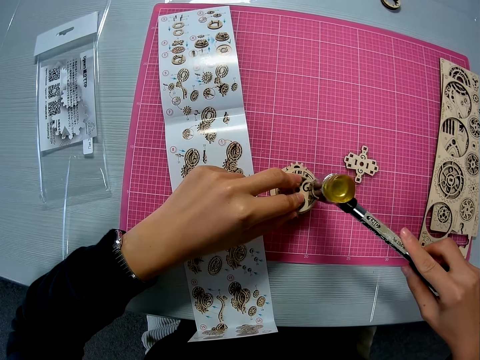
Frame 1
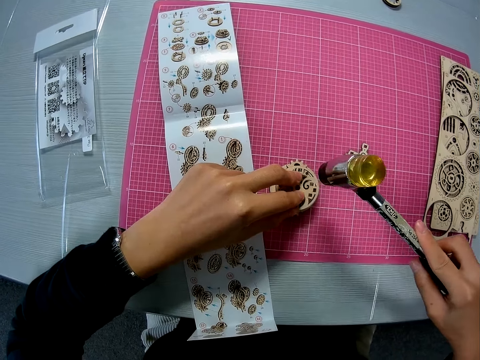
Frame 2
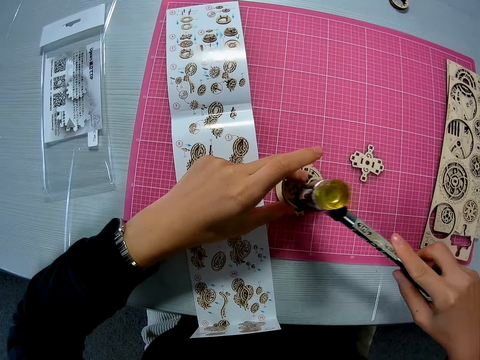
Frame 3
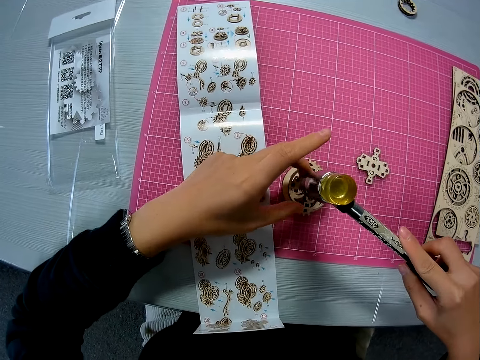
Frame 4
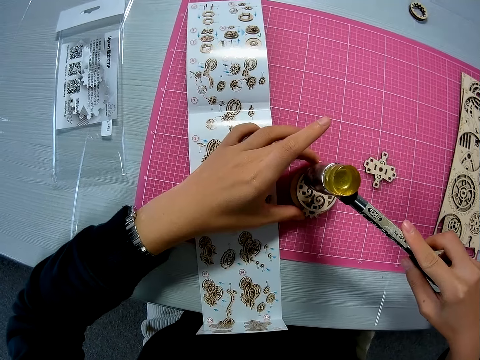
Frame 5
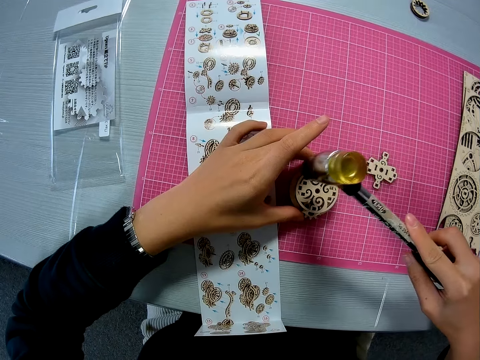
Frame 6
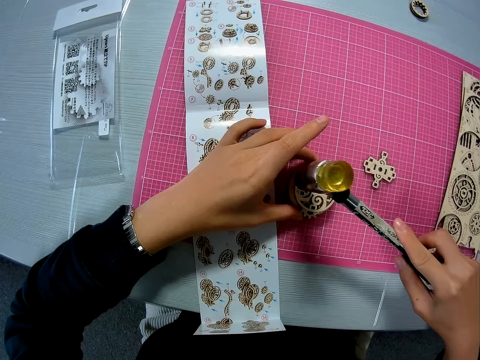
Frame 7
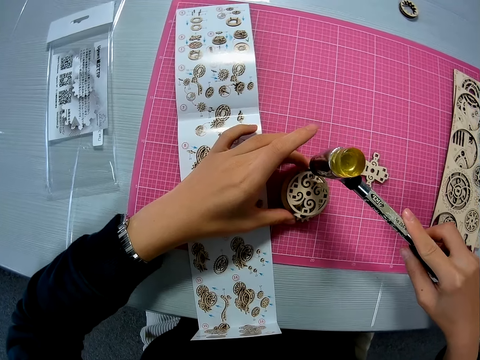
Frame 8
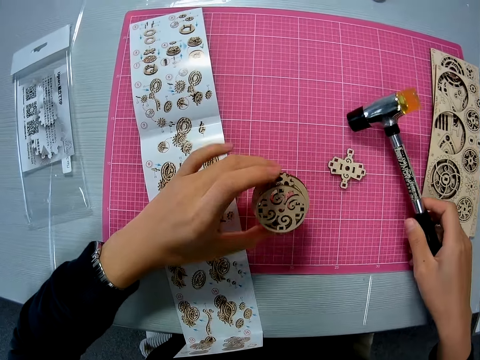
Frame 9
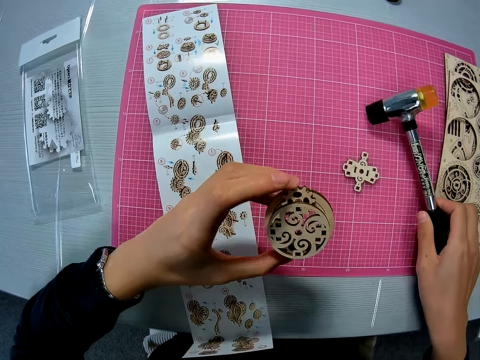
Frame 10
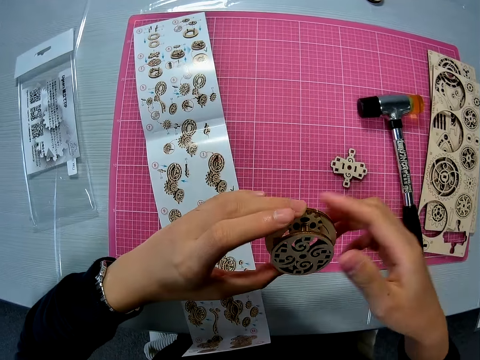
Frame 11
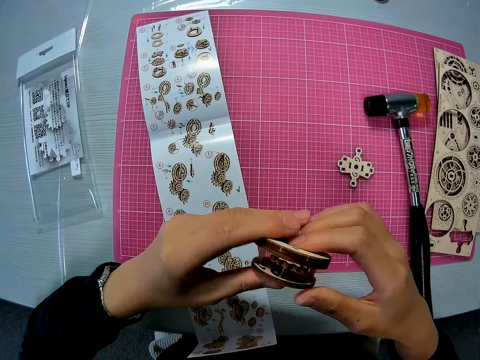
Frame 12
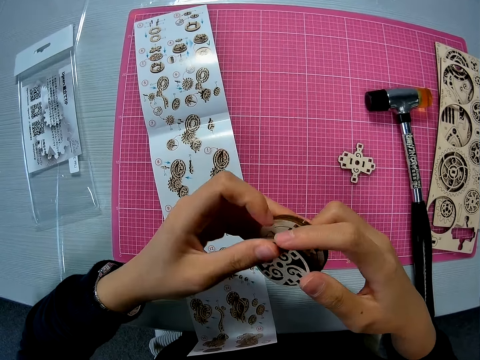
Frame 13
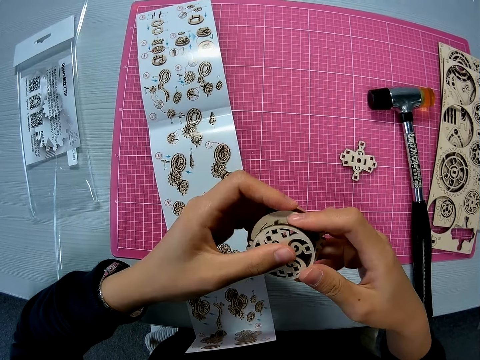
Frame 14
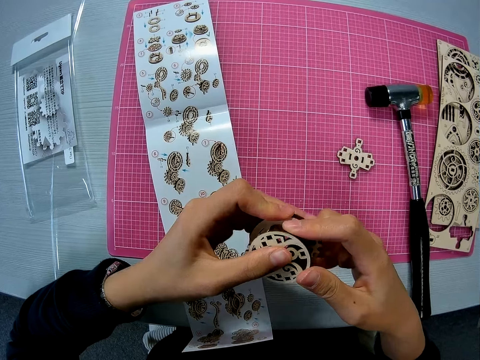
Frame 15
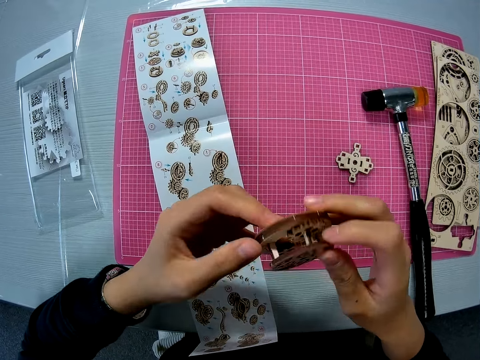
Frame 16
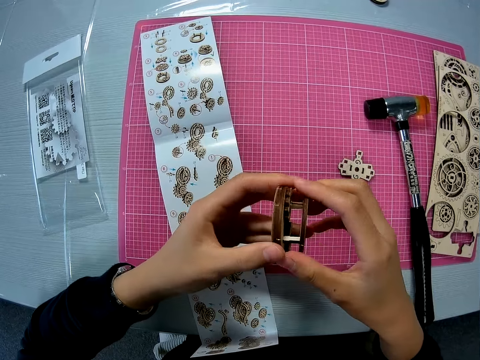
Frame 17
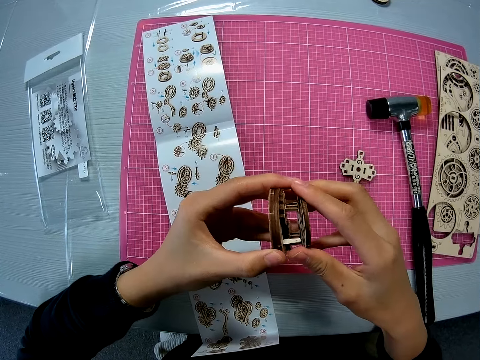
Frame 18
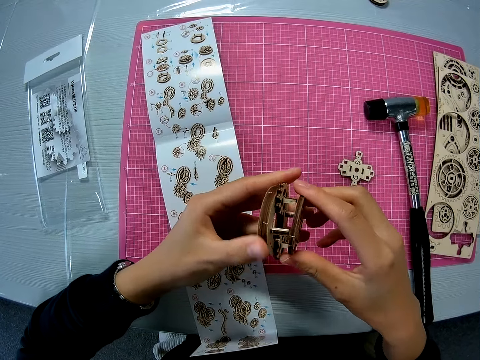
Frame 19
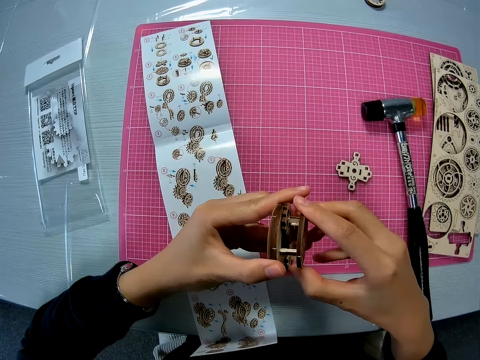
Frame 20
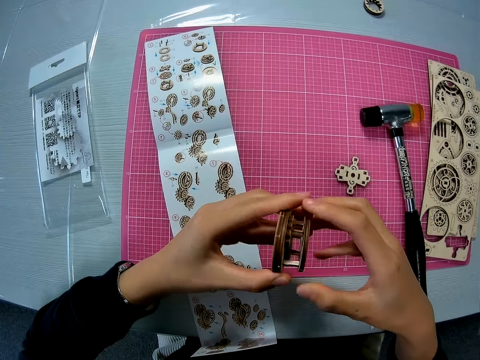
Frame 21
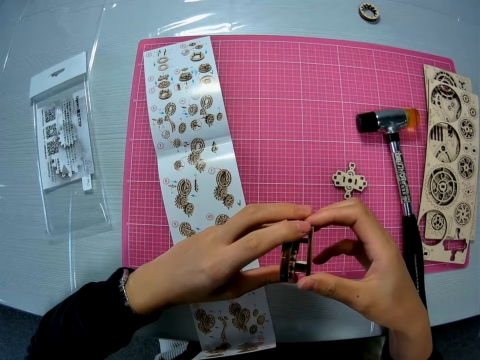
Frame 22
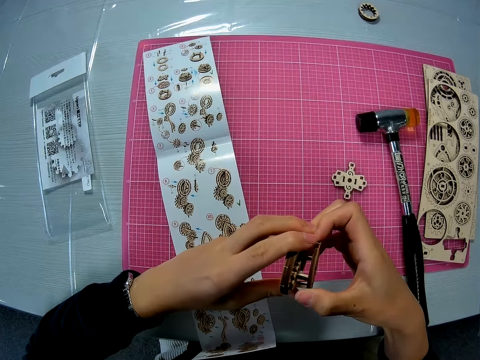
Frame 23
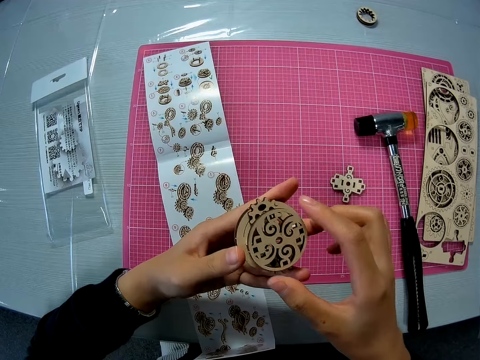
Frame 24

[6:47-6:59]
The camera wearer hits the mechanical model or laser cut with the hammer. They raise the mechanical model. They drop the hammer on the pink sheet. They adjust the mechanical model with both hands. They turn the laser cut.

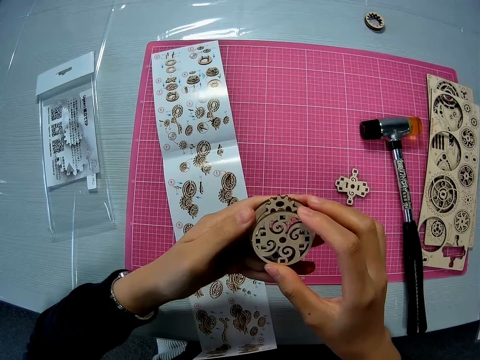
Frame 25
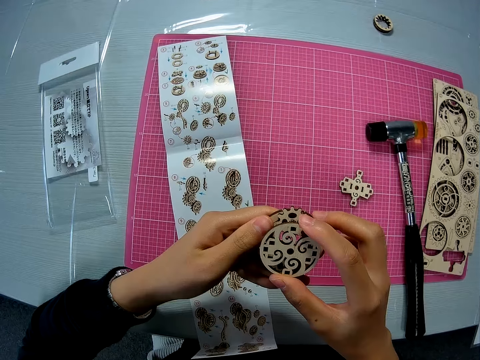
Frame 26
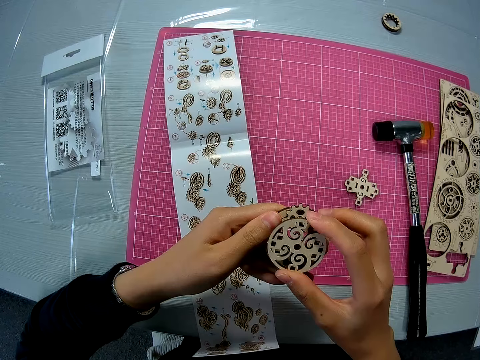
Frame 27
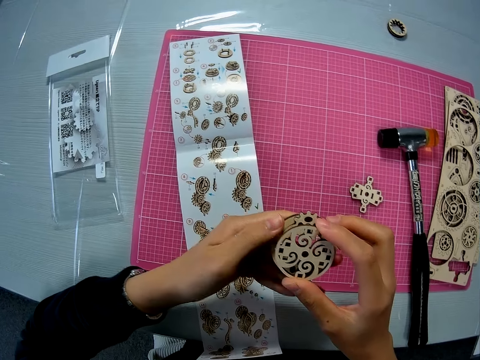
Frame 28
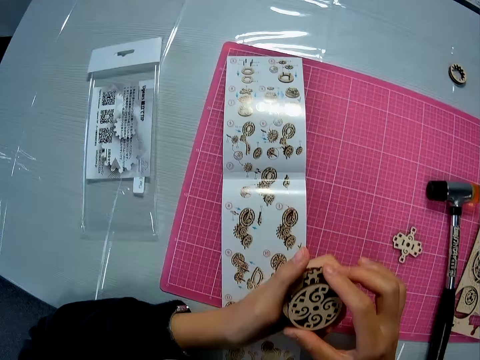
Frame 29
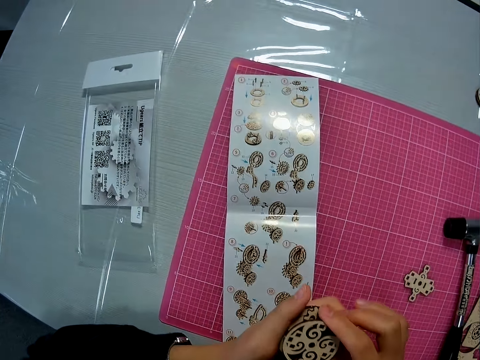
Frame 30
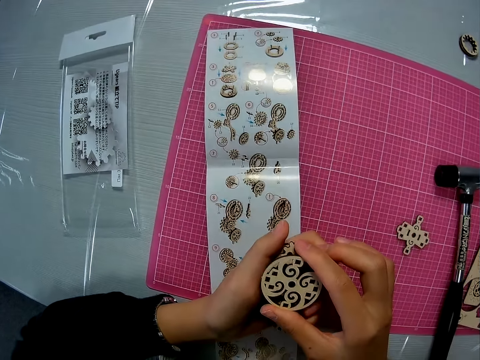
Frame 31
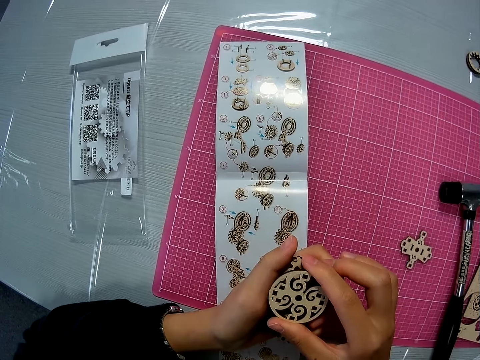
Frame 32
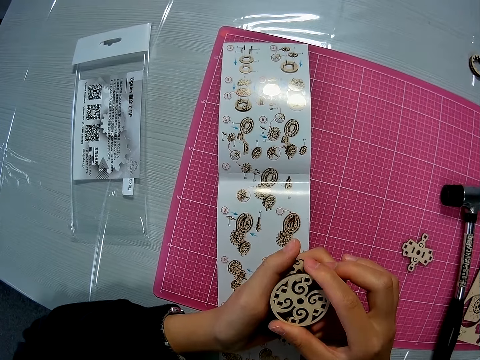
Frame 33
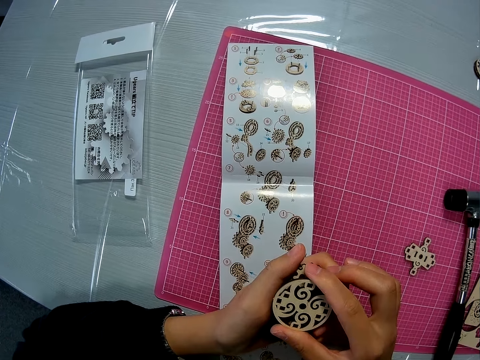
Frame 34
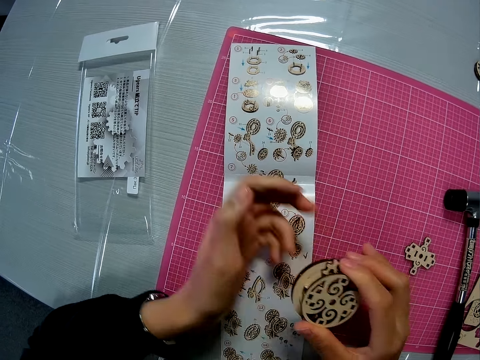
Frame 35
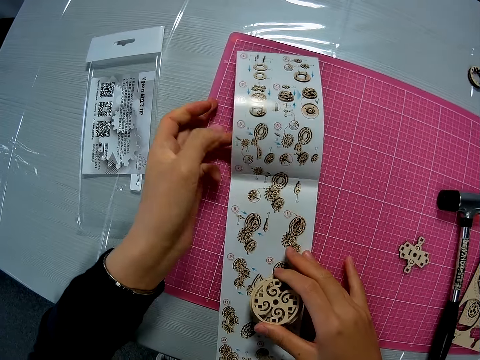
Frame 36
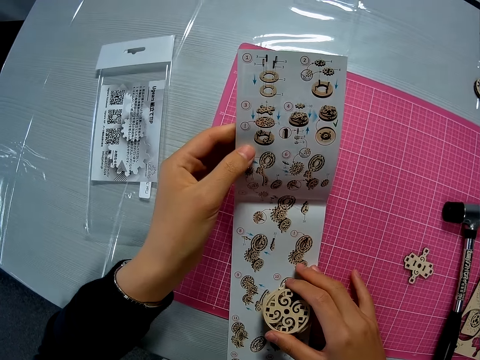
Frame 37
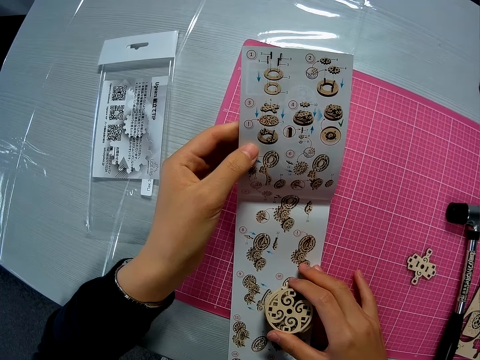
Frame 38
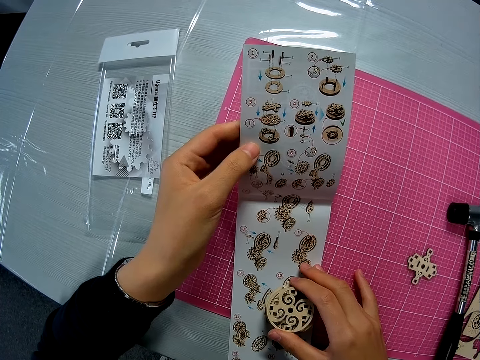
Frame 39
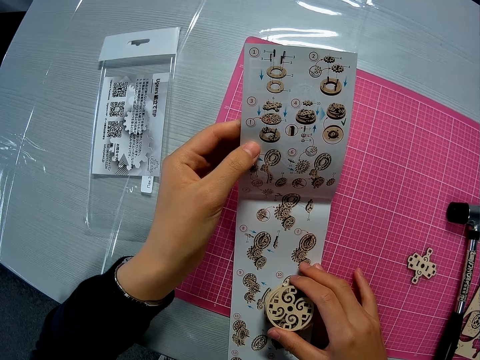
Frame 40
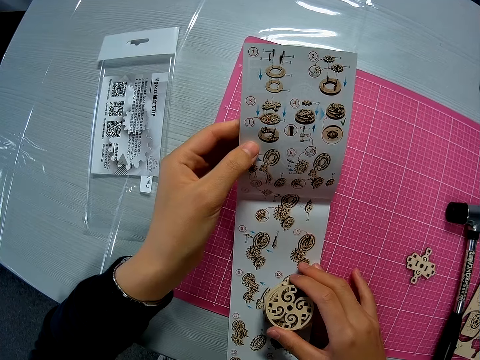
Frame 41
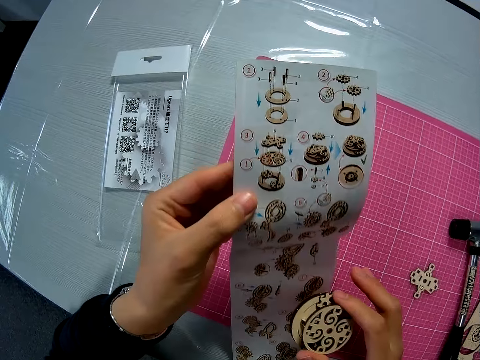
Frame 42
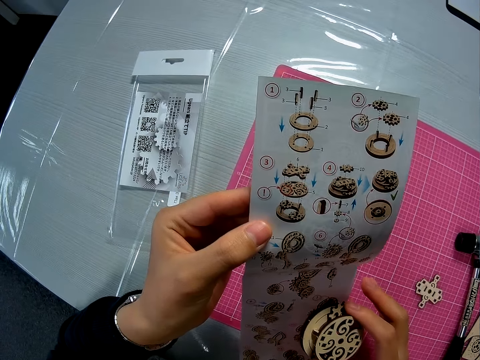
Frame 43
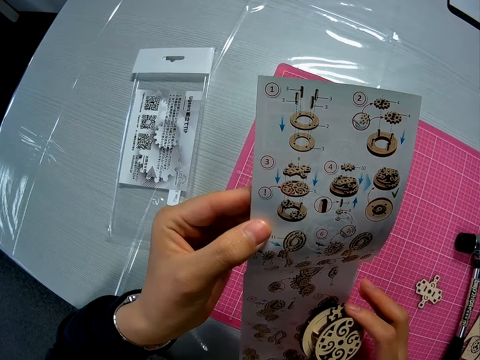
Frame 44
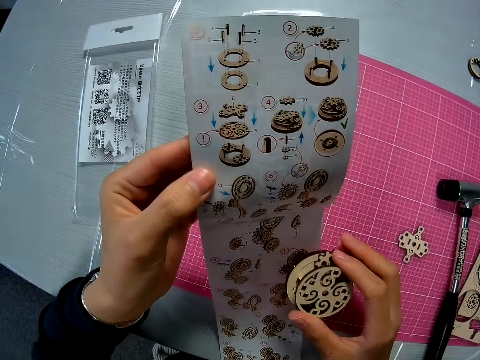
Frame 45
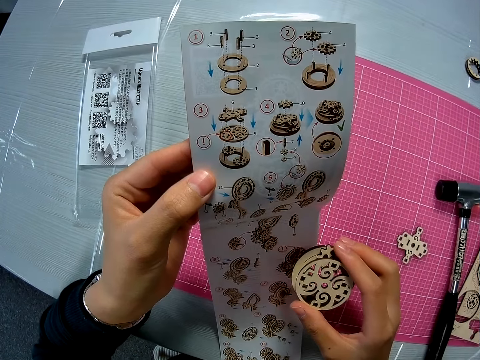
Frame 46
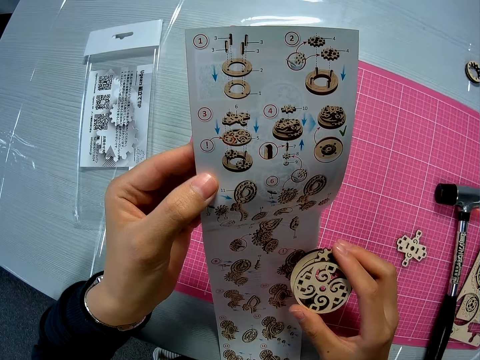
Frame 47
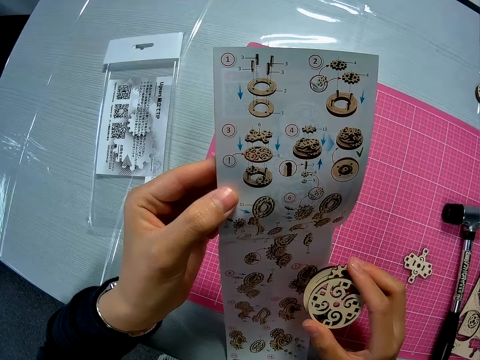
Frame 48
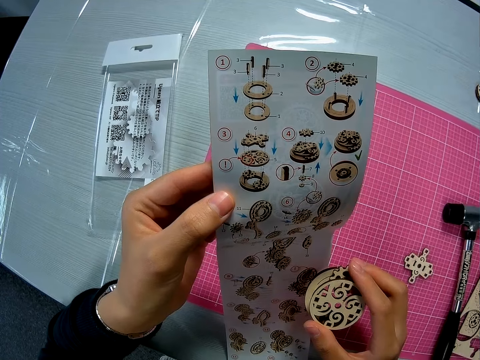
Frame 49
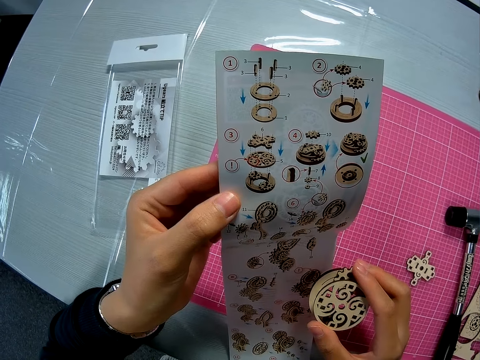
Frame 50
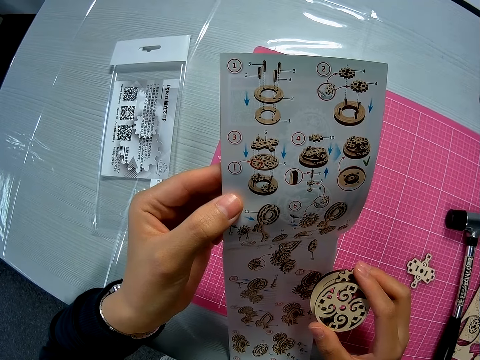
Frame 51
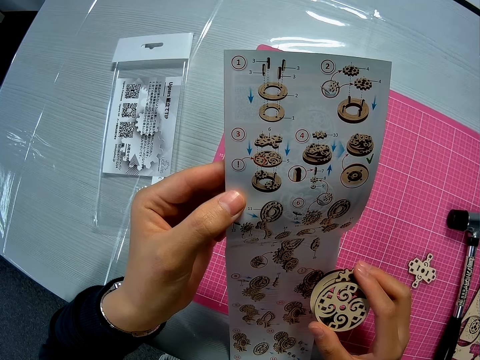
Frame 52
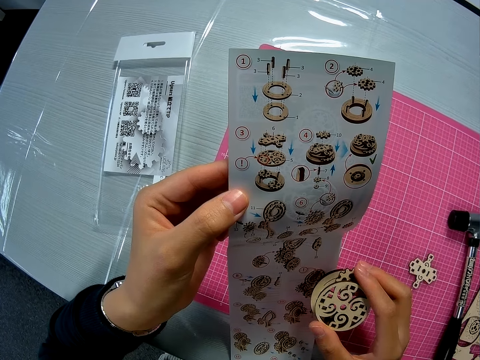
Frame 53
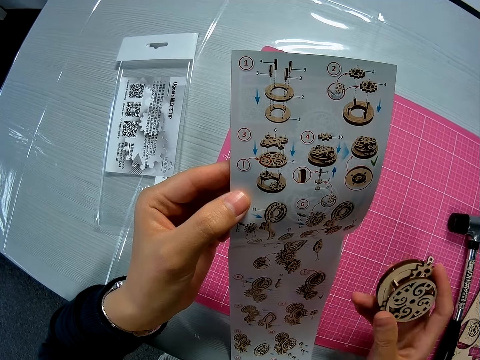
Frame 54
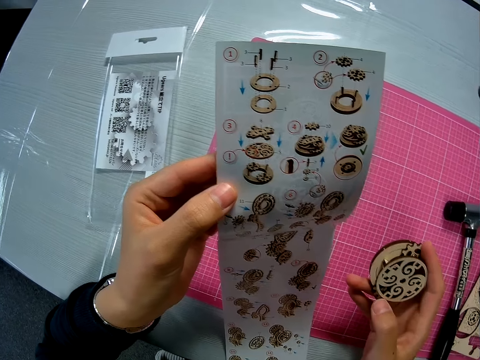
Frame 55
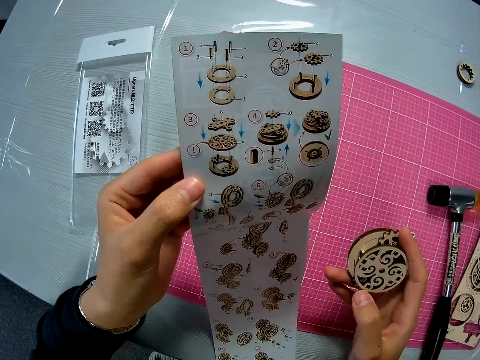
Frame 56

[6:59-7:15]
The camera wearer looks towards the instruction manual. They raise the instruction manual. They hold the laser cut on the table and lift the laser craft. They look at the laser craft.
